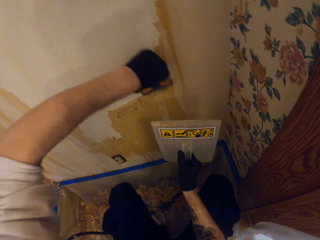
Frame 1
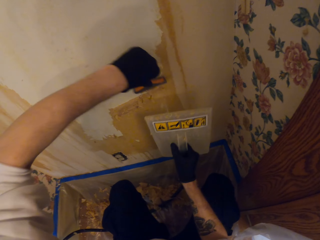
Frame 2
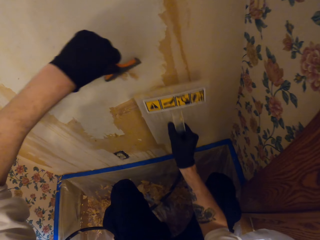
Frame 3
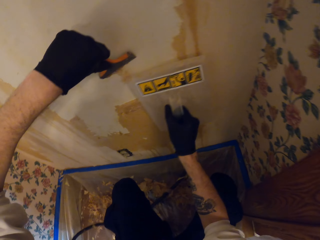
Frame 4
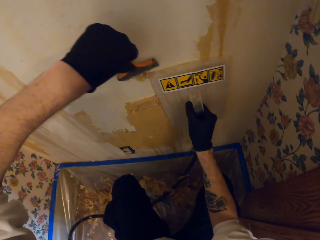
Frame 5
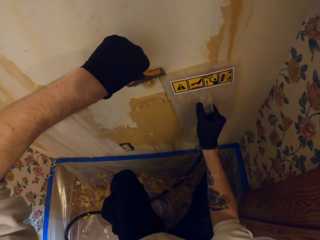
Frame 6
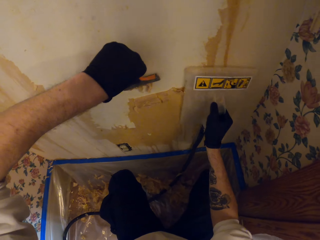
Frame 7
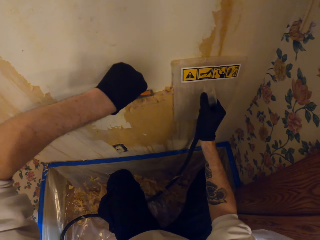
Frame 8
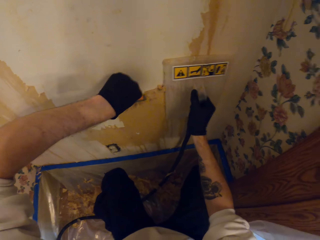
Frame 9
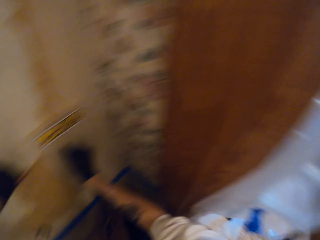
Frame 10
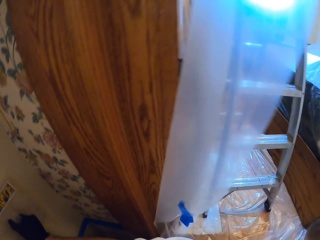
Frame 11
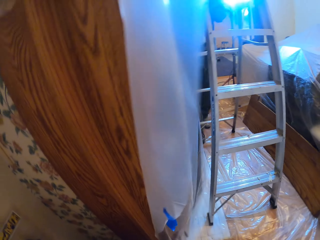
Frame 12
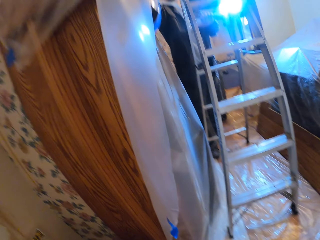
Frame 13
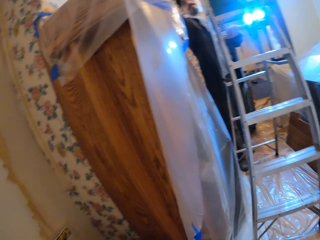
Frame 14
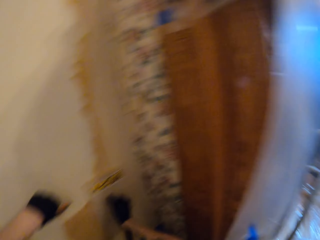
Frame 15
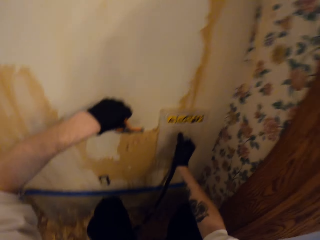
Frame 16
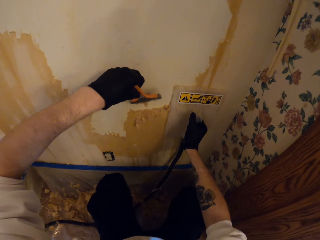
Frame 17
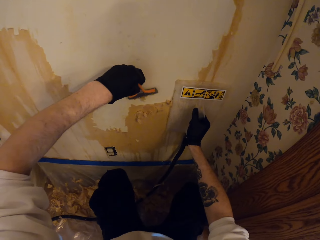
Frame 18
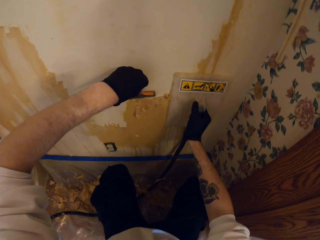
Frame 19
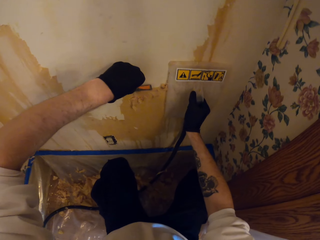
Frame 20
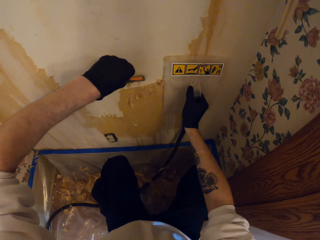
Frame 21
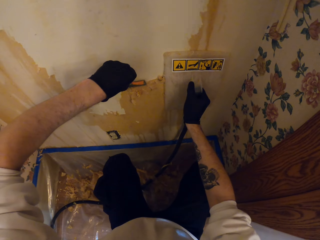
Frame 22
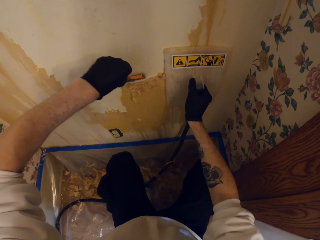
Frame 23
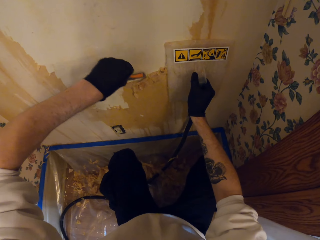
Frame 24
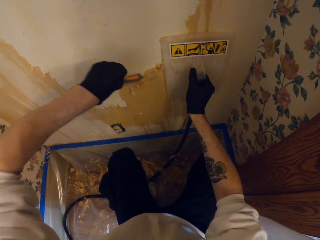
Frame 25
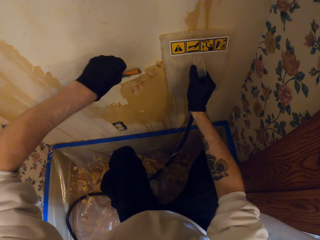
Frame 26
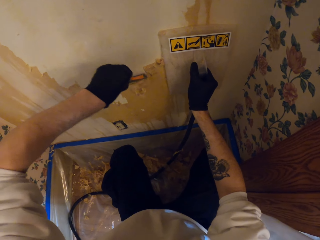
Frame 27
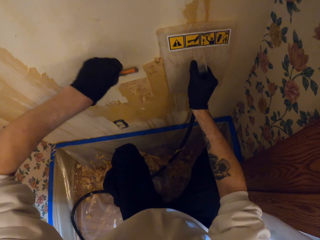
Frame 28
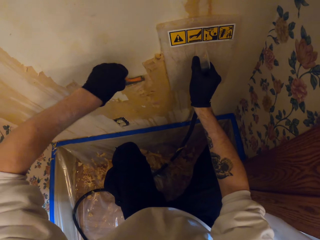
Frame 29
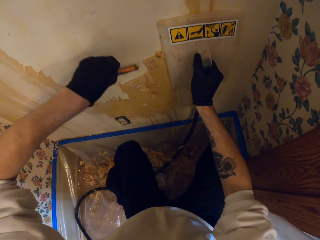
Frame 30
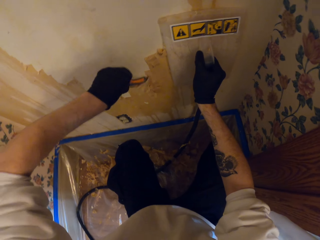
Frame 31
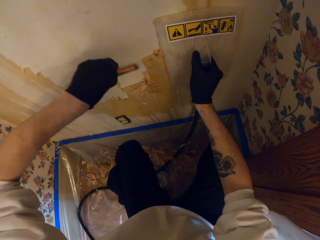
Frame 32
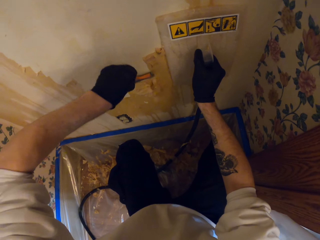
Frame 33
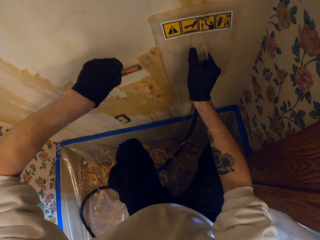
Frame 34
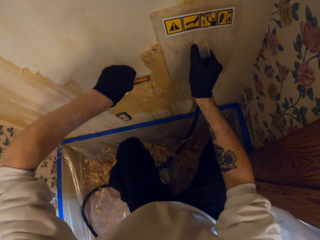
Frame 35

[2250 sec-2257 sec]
The camera wearer removes paint on the wall using something in the left hand. They place a wall leveling tool on the wall with the right hand. They look around. They peel off the top coat of the wall with a paint scraper.

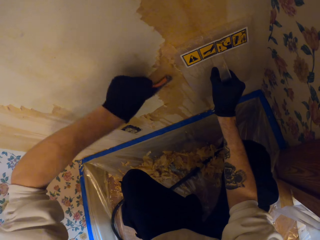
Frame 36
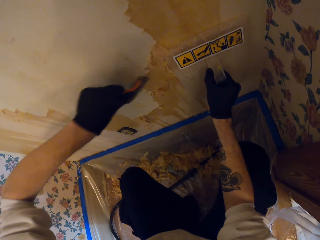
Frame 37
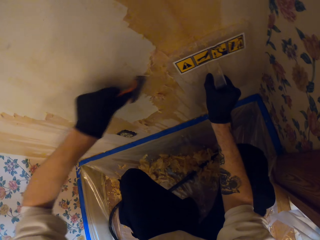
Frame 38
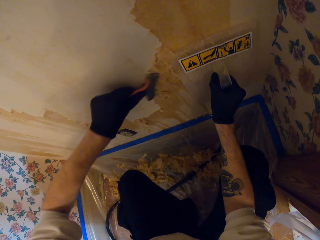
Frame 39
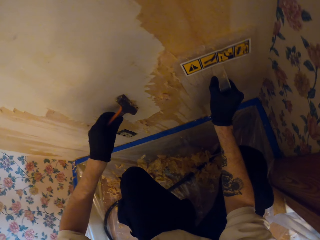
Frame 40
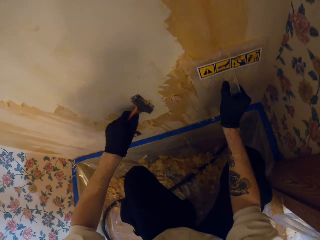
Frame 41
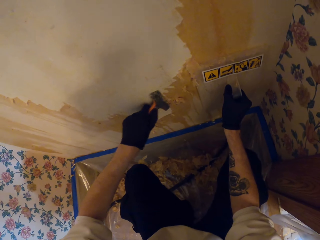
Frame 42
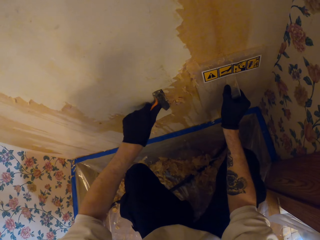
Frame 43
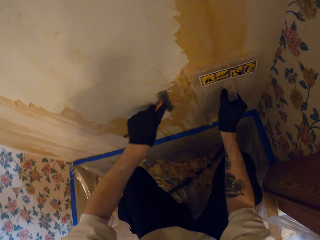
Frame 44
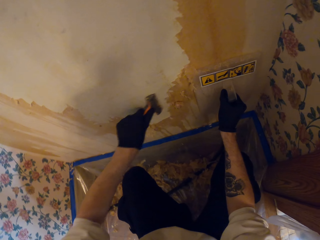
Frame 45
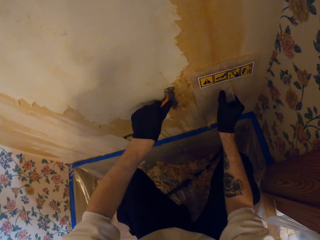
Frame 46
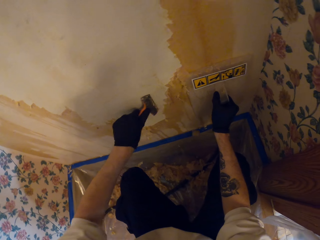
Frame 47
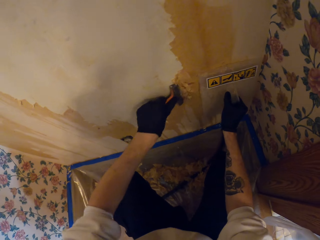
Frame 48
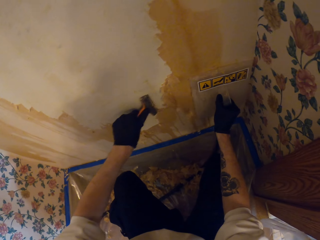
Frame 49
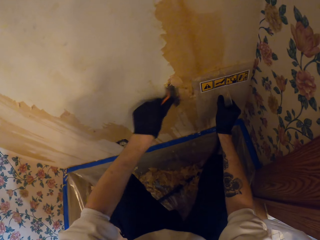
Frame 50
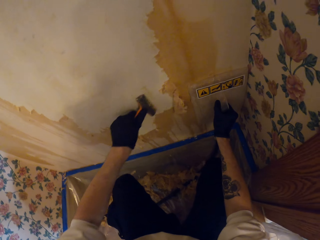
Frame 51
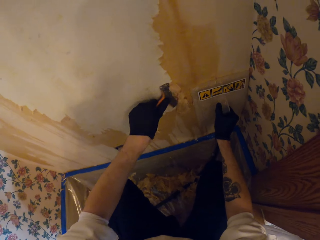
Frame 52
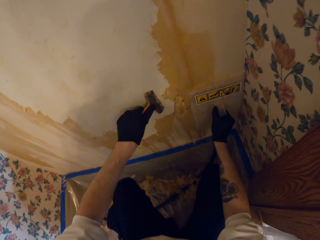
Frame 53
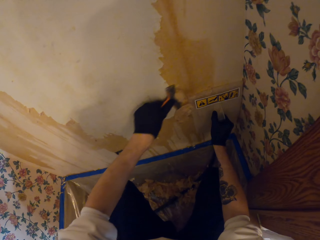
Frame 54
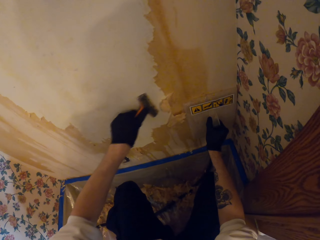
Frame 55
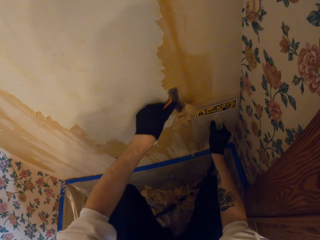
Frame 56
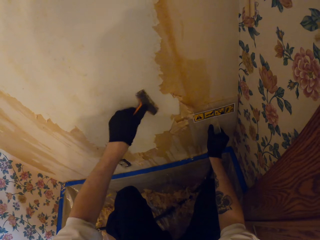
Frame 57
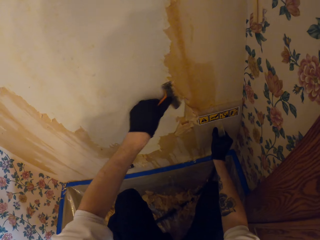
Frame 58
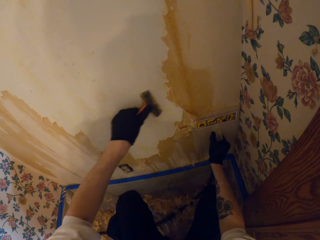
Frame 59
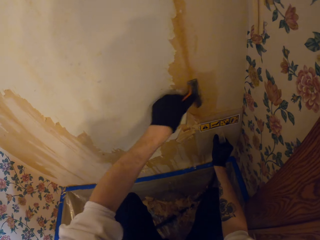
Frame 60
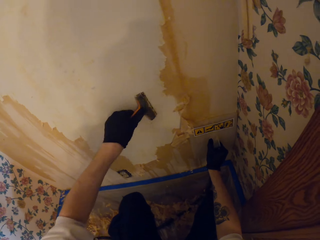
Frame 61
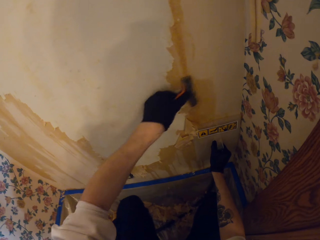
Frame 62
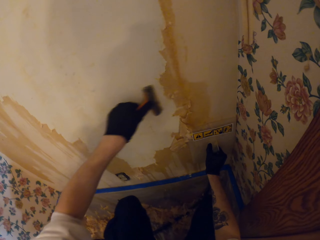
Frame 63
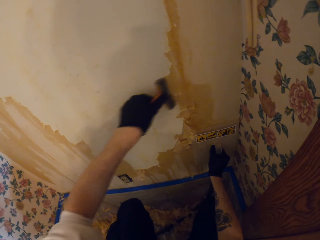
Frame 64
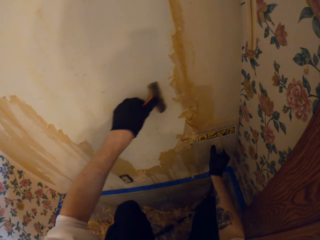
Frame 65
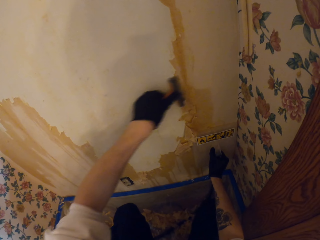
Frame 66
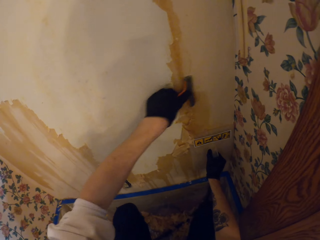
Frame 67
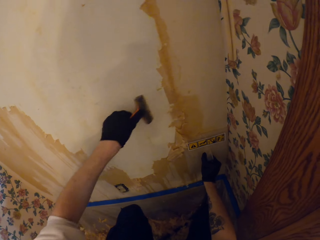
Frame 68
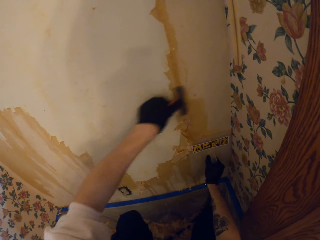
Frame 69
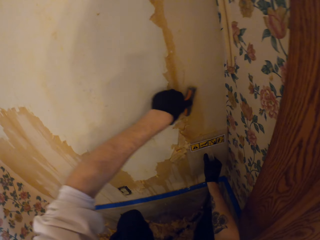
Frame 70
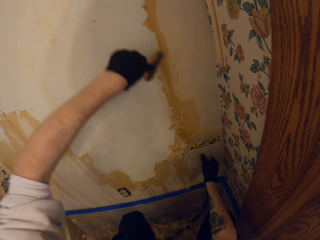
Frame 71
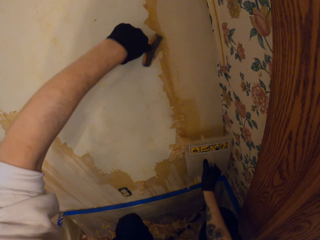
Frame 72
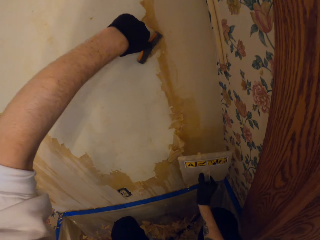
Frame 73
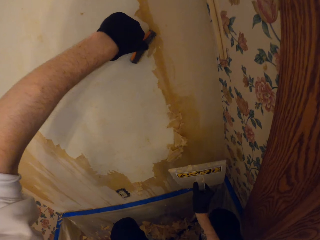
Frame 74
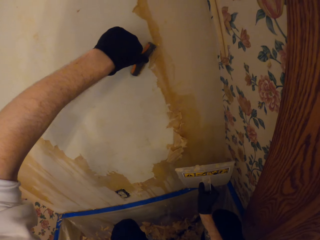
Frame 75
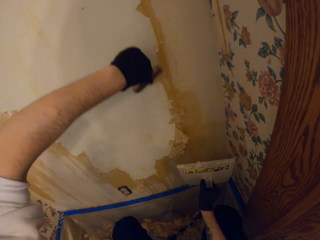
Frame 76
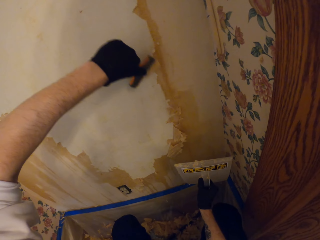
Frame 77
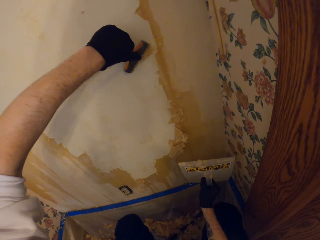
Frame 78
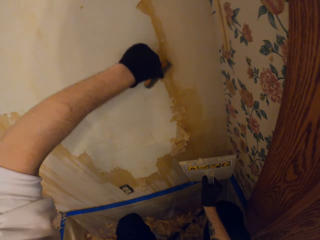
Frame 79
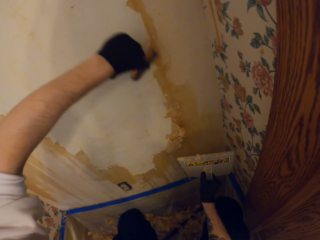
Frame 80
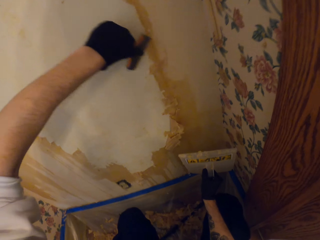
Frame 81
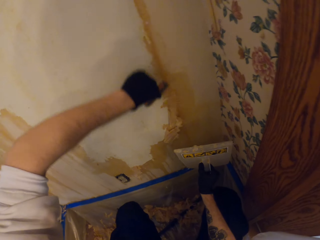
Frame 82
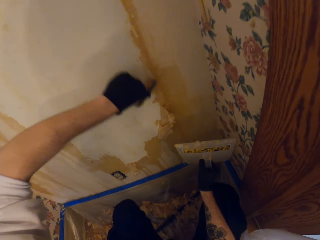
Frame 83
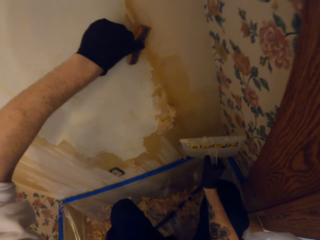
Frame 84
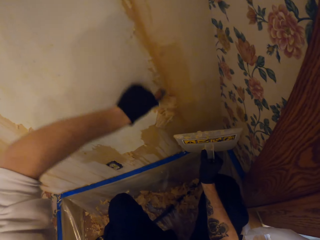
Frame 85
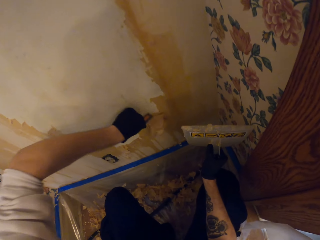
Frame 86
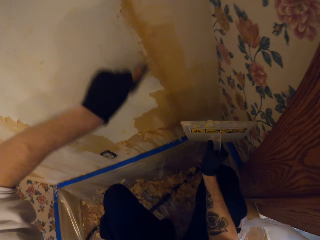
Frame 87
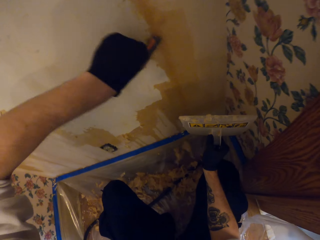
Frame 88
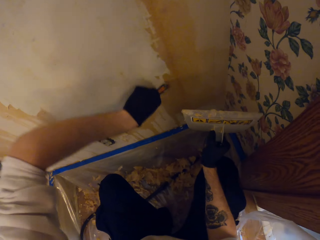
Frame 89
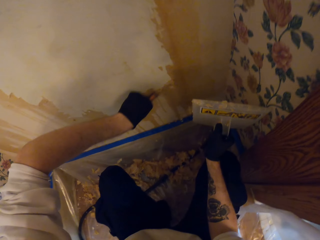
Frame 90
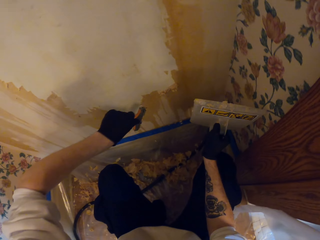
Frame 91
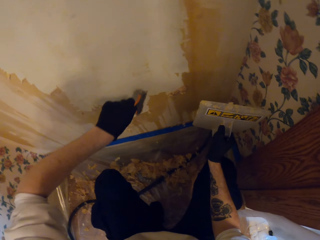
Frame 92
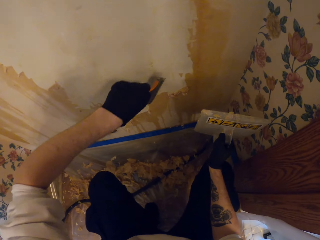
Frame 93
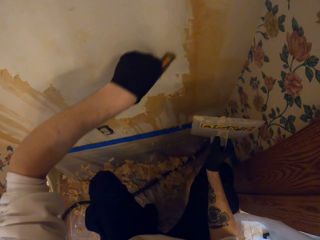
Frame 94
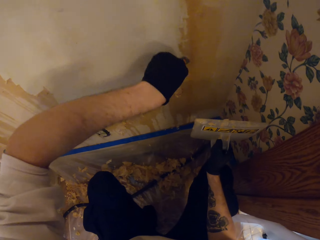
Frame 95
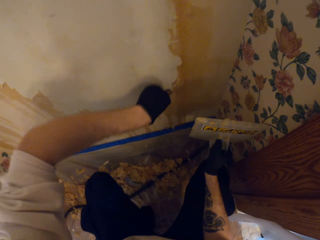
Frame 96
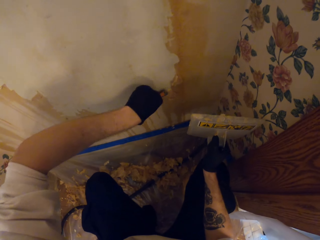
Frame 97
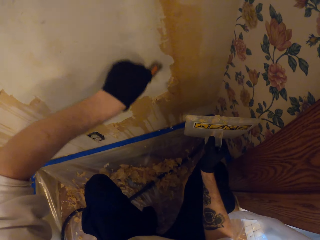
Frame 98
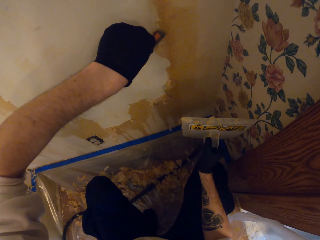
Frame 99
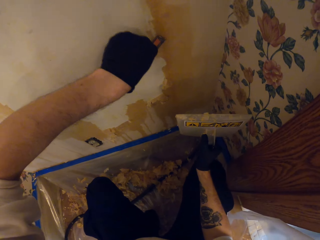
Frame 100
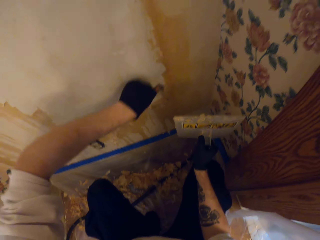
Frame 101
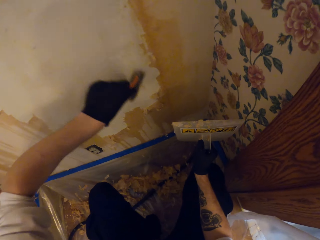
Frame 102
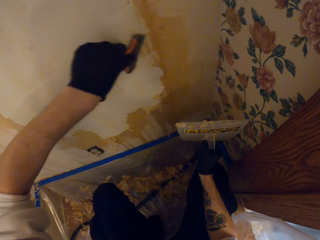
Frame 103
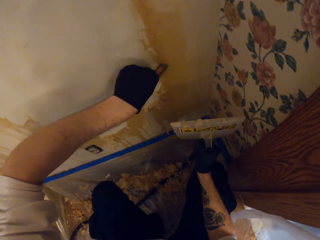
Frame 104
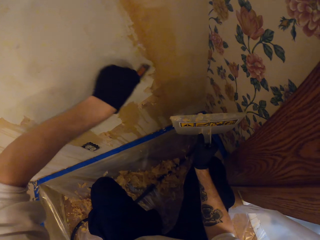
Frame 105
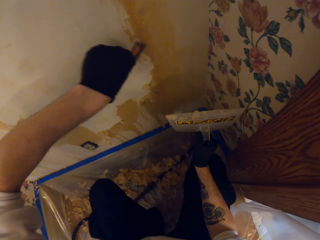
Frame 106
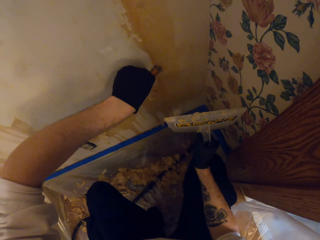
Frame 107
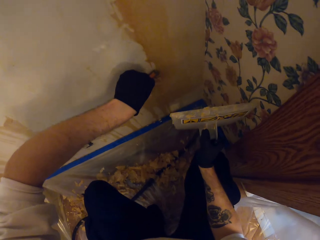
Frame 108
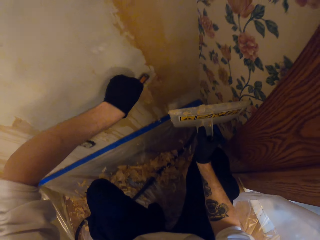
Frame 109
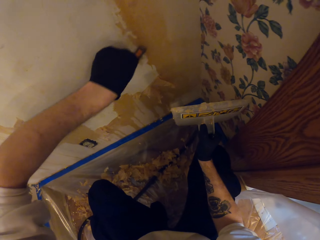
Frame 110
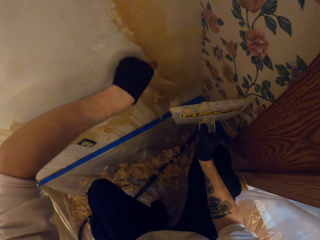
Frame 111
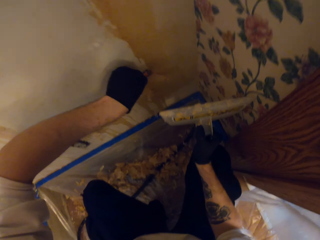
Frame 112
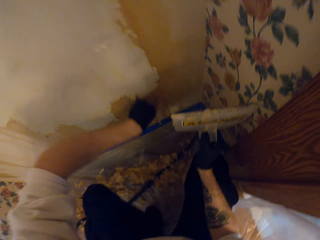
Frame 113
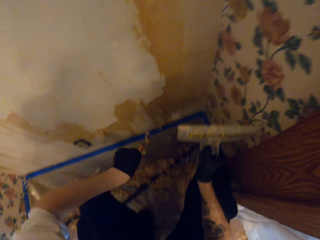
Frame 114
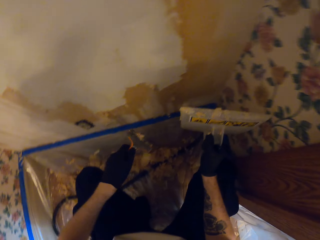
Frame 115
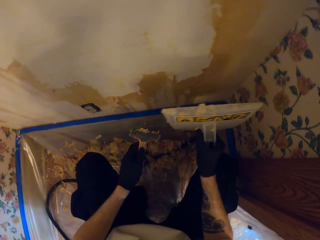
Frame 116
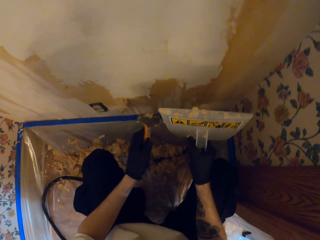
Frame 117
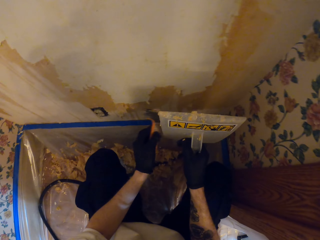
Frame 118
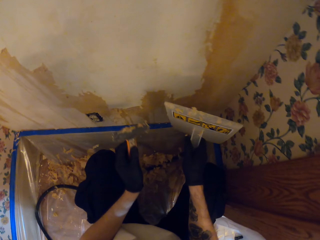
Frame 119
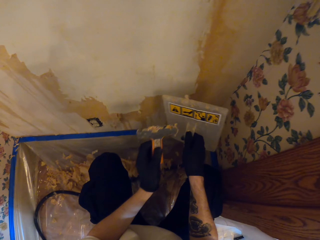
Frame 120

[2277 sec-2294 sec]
The camera wearer removes paint on the wall using something in the left hand. They hold something on the wall with the right hand. They remove a wall leveling tool from the wall with the right hand. They remove paint on the wall using something in the left hand.
